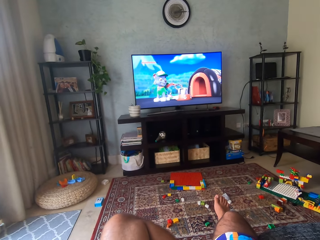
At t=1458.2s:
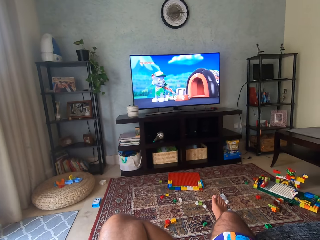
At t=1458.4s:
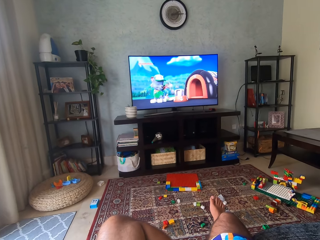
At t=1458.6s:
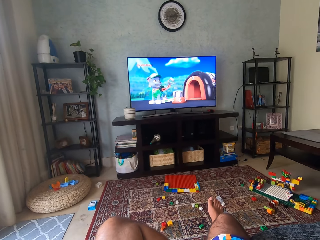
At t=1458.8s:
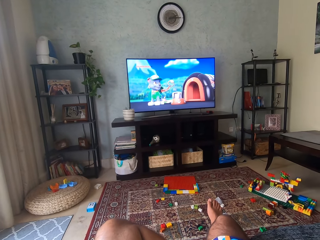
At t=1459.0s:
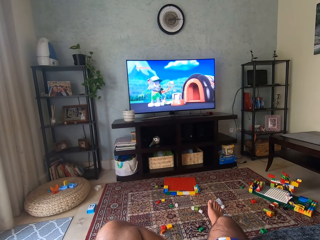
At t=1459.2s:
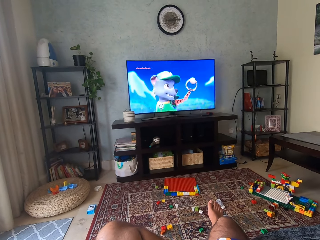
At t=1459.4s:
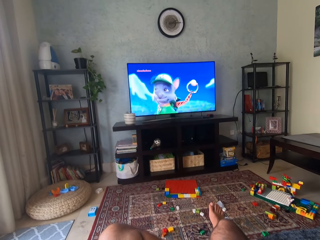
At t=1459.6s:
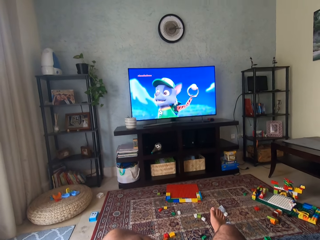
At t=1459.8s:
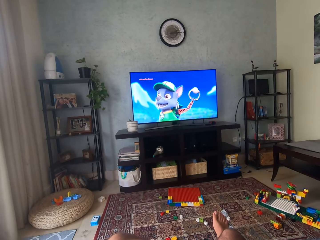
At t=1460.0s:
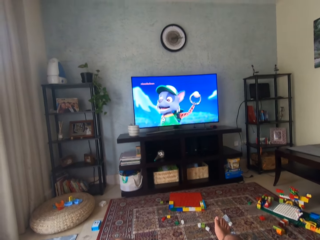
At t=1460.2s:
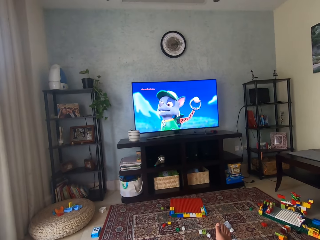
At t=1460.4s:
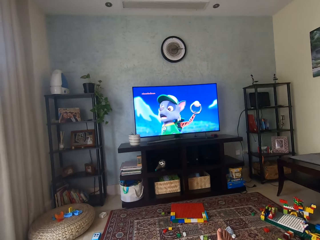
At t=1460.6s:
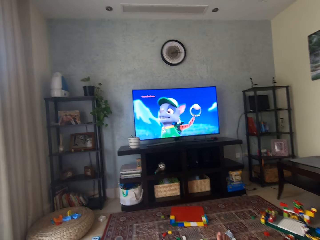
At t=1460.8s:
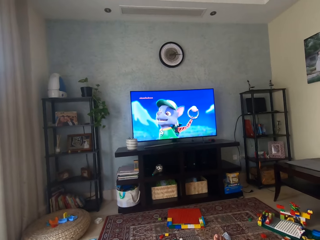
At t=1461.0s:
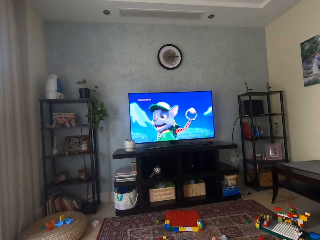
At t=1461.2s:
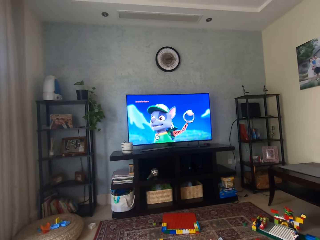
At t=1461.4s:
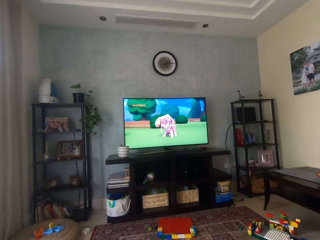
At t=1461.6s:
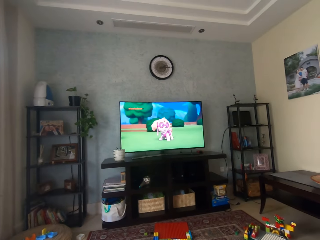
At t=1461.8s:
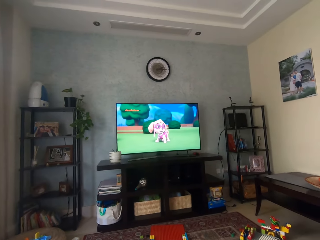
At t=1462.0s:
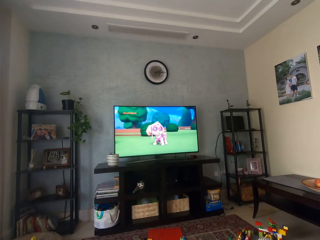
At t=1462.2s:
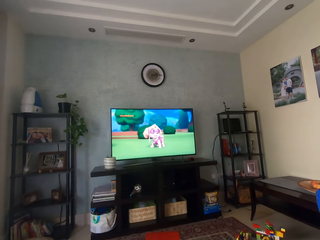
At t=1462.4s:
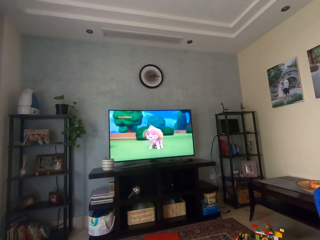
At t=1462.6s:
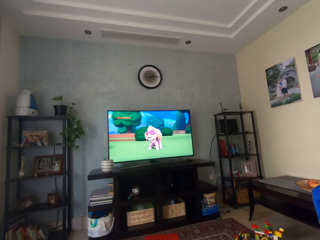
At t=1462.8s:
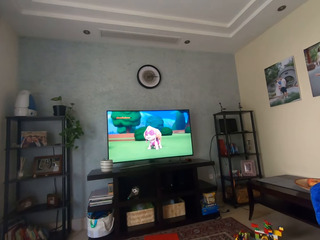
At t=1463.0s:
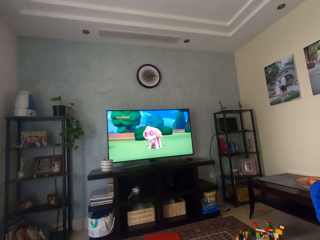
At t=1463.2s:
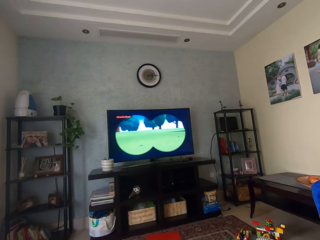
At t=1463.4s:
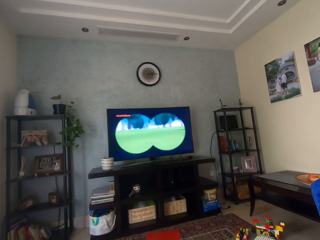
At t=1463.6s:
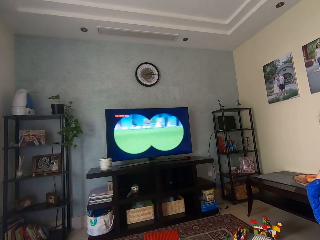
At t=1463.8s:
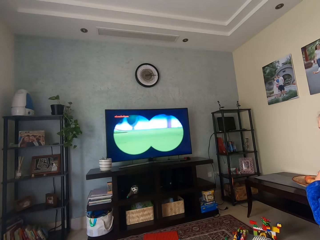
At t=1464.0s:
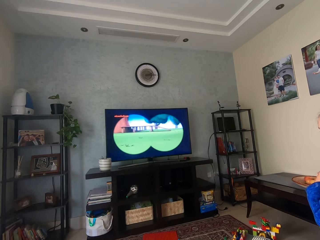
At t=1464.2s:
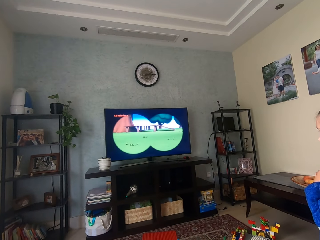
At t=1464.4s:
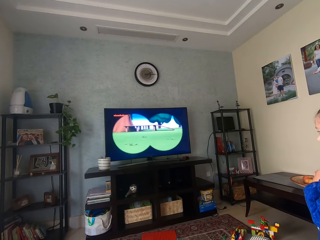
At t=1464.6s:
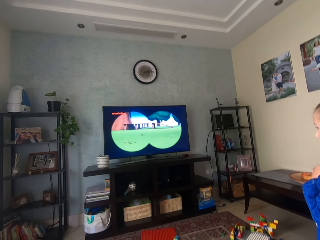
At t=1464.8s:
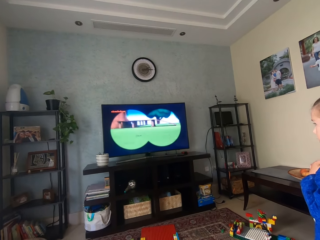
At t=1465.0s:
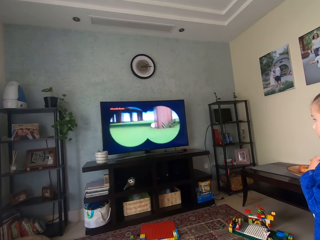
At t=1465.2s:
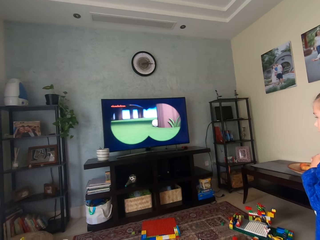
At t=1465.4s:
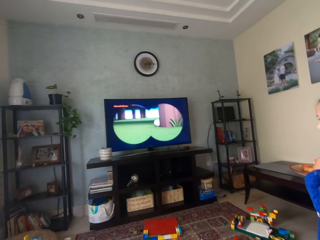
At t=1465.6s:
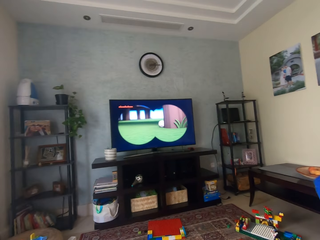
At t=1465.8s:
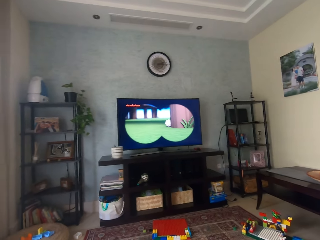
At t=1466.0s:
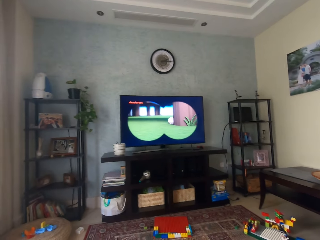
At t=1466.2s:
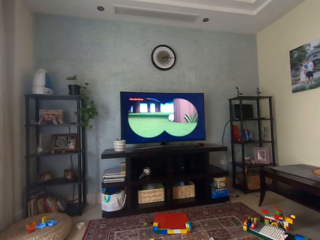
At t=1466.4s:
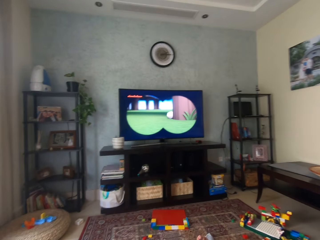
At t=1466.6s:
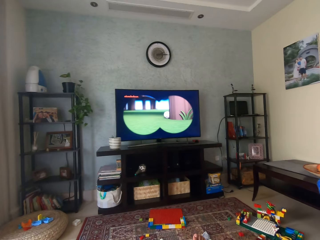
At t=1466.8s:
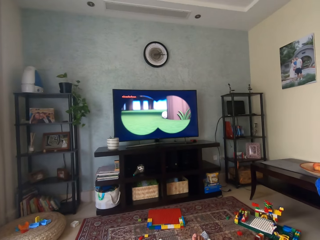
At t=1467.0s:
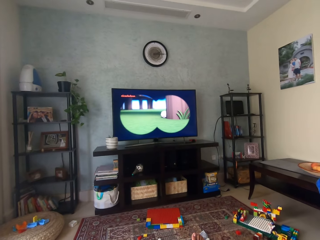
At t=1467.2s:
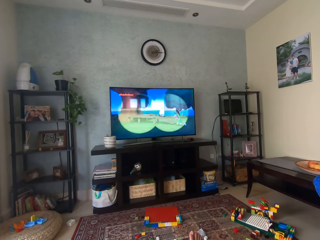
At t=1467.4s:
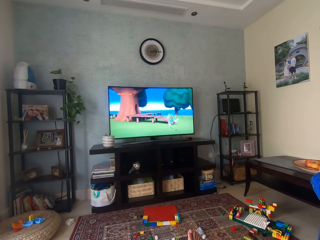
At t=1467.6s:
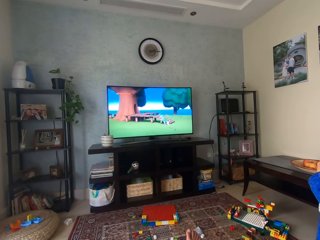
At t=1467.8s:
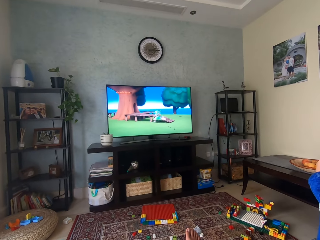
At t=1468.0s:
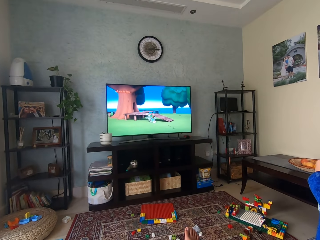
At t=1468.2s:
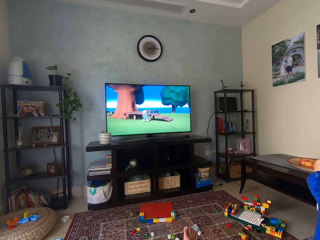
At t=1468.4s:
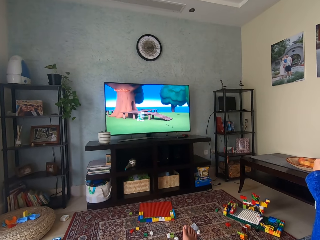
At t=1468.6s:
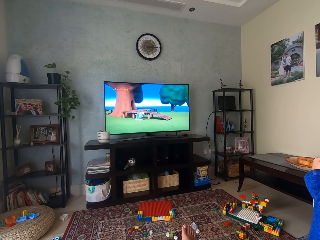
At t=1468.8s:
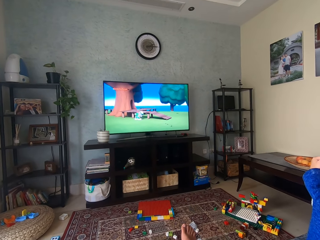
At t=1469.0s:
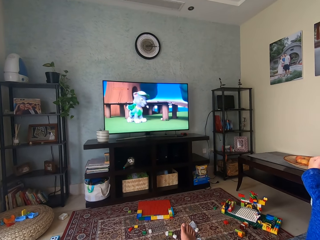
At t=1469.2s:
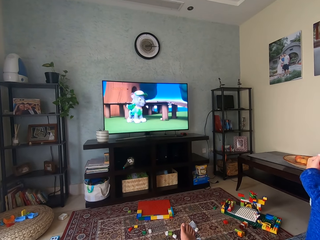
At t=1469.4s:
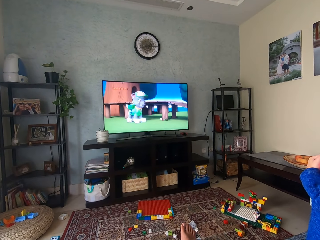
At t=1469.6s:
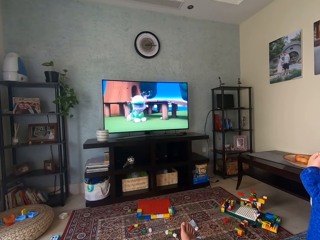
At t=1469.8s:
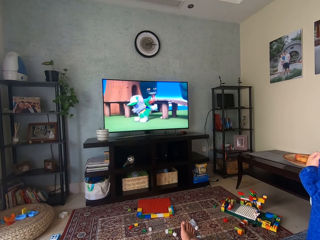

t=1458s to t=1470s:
A person watches television.

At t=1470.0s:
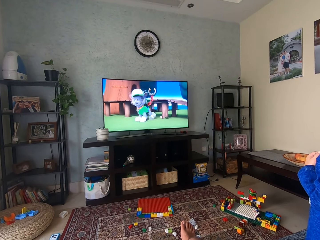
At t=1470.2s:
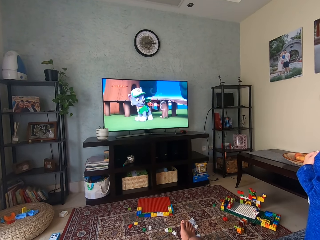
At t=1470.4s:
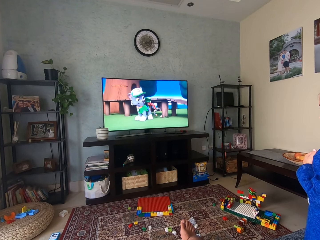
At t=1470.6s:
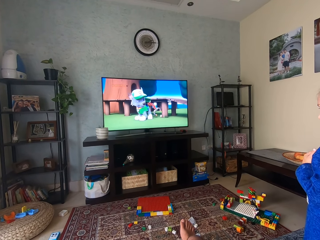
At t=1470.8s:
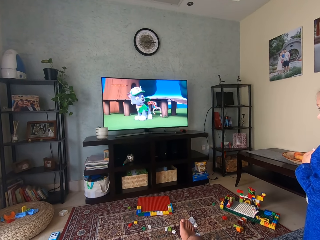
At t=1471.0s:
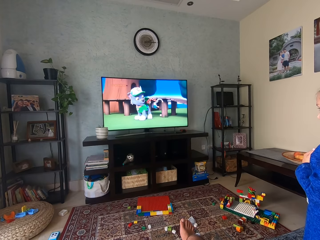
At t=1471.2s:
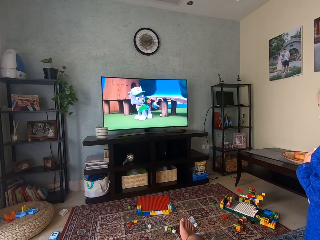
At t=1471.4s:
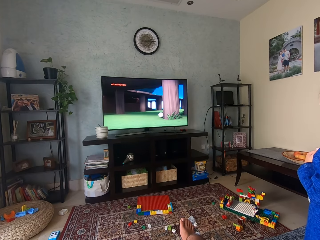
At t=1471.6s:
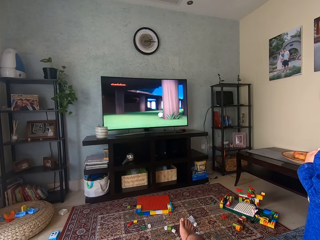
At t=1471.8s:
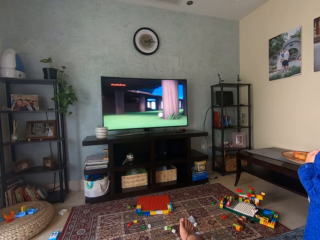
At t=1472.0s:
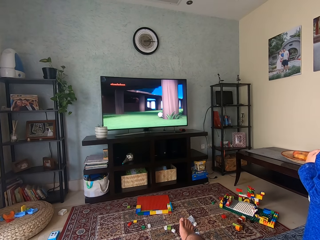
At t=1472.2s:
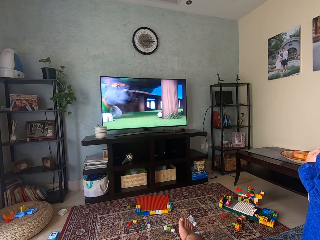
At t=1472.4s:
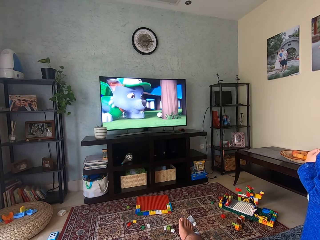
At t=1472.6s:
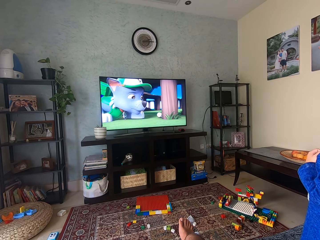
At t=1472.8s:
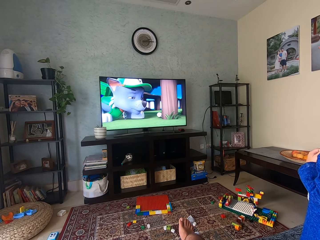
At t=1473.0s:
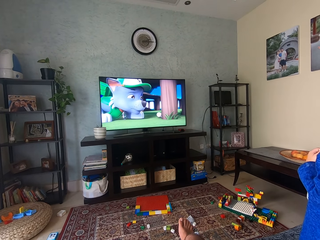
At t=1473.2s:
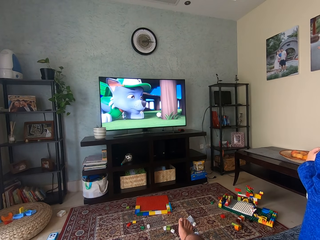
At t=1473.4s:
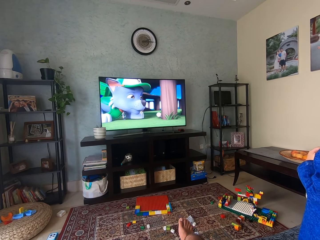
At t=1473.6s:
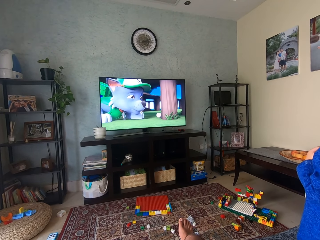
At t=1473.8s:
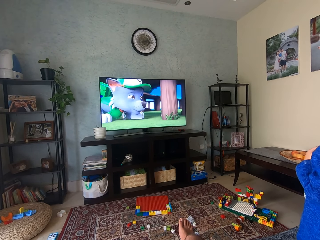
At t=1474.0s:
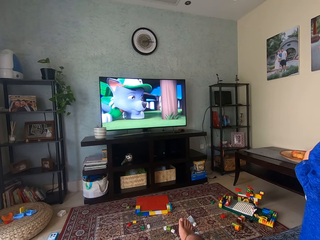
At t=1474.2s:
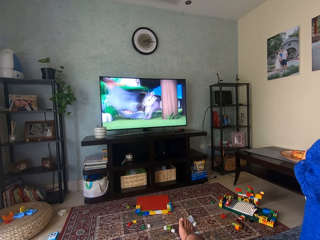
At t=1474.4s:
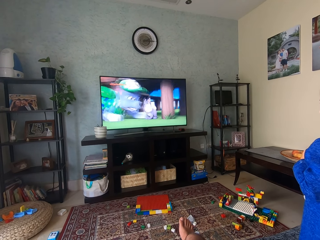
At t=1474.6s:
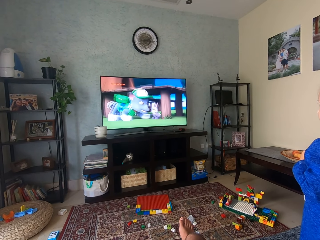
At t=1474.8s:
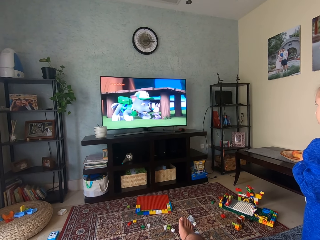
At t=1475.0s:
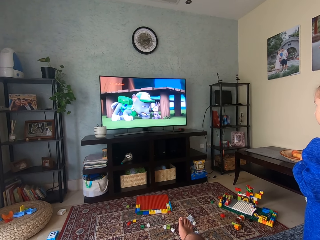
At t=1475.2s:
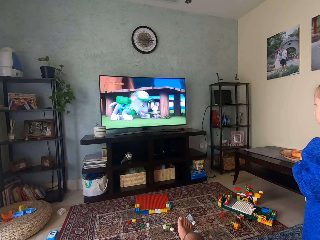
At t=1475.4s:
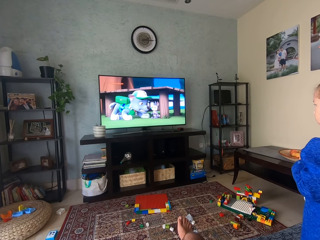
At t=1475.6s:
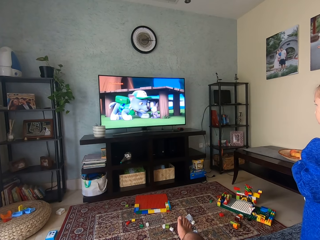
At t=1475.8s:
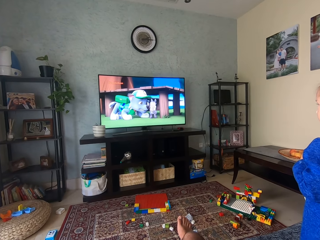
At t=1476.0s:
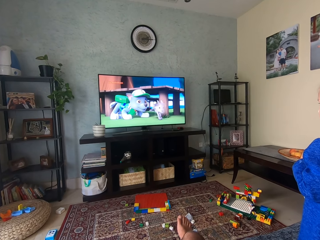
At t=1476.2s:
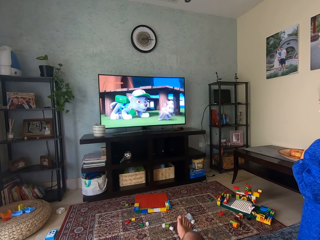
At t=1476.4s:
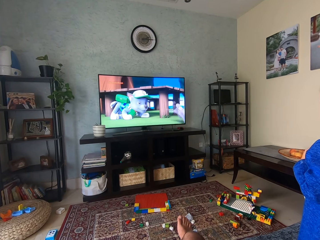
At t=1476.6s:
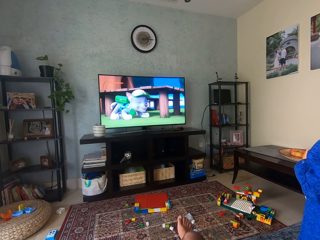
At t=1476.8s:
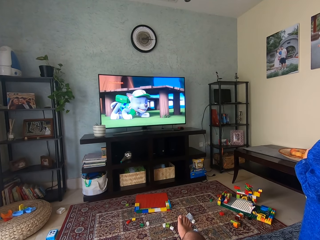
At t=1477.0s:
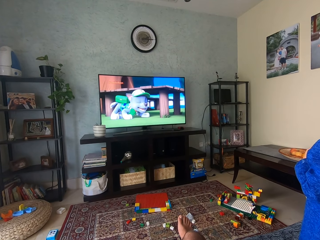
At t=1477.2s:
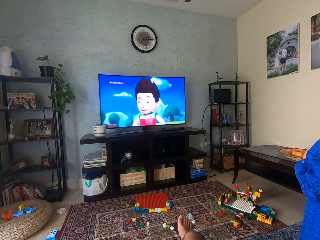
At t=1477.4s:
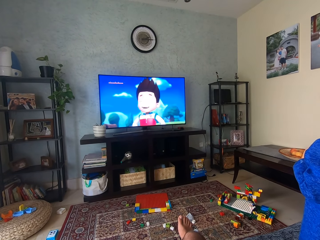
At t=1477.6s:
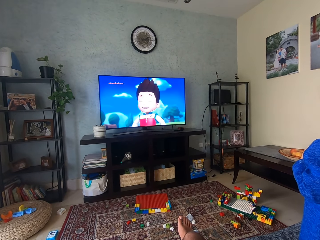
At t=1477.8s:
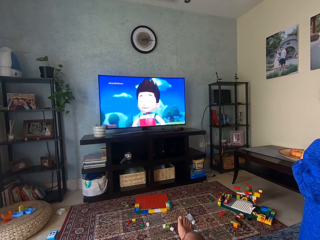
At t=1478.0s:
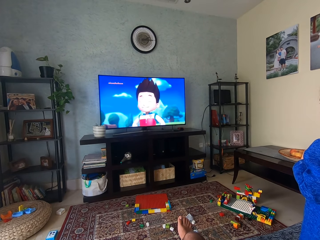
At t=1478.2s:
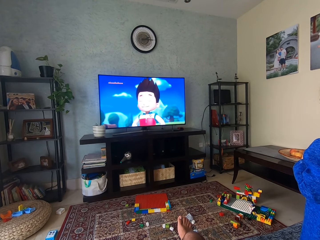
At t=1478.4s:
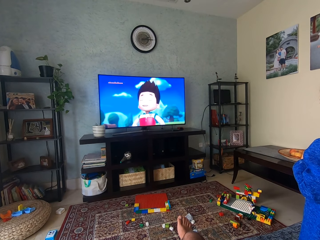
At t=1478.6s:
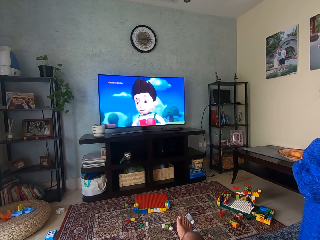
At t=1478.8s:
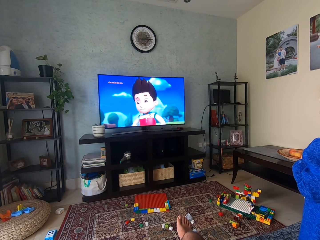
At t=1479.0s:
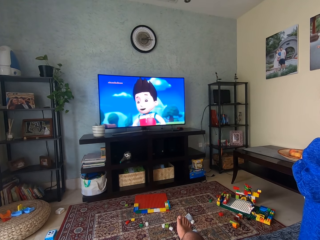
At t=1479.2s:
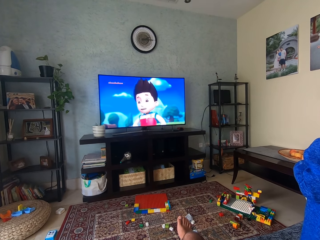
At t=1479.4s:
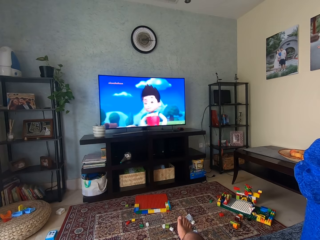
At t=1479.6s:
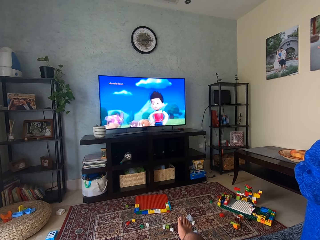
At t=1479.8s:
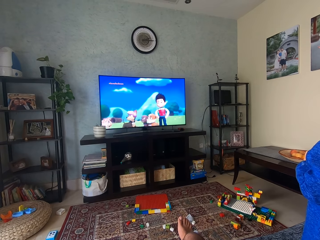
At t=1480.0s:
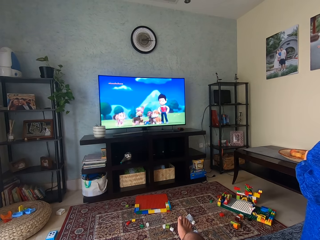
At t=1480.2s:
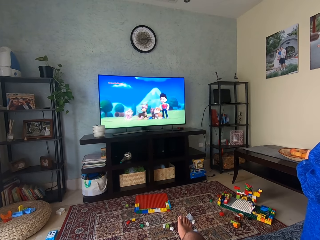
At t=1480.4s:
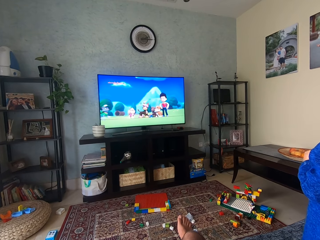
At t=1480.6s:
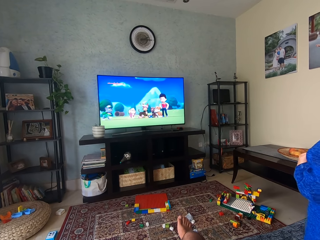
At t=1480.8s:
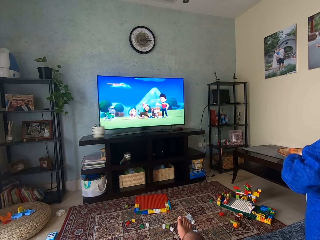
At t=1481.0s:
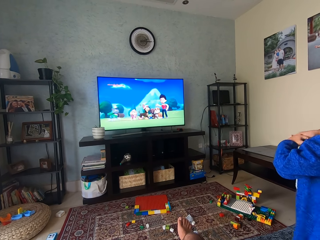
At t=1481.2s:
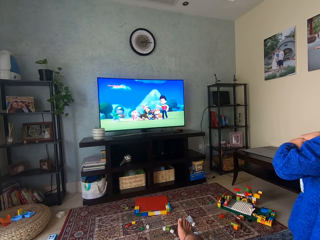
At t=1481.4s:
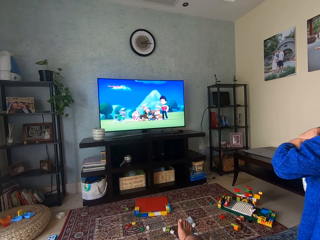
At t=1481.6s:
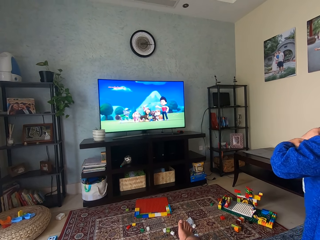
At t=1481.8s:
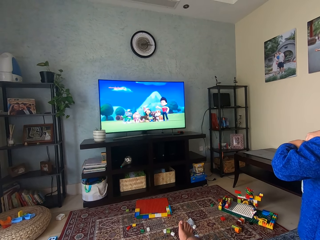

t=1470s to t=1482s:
A person pulls a jacket.
